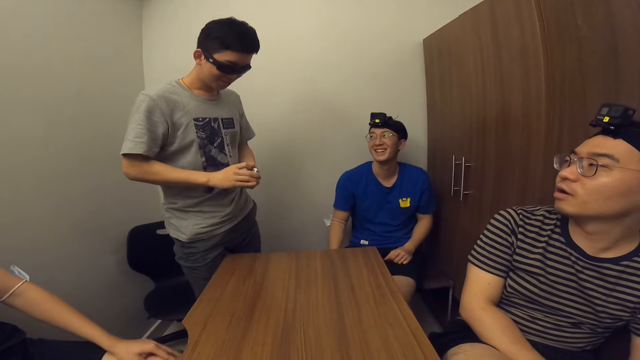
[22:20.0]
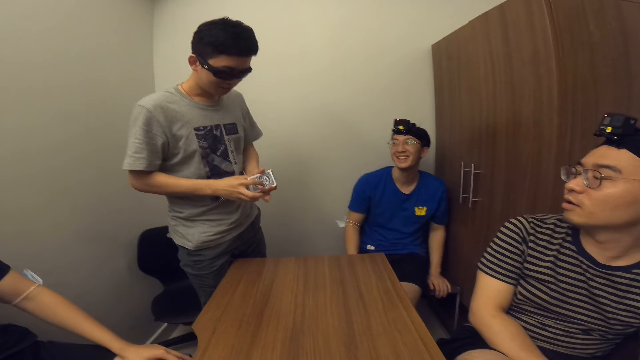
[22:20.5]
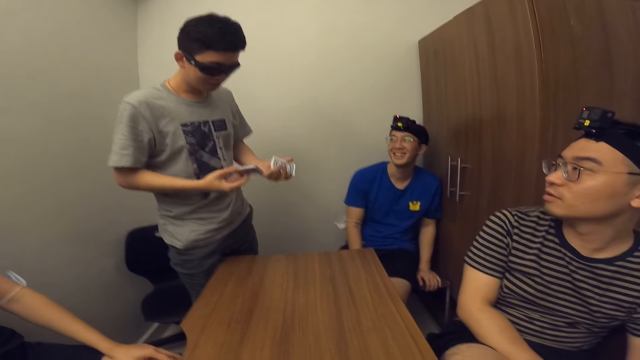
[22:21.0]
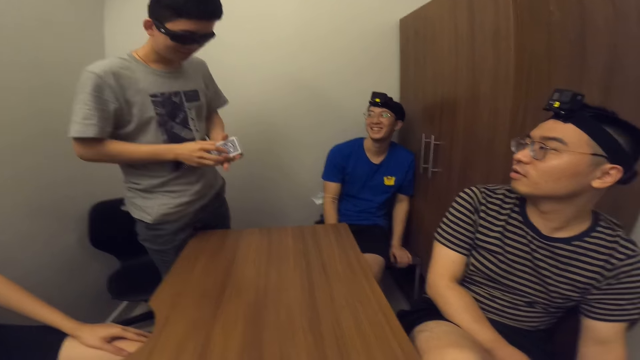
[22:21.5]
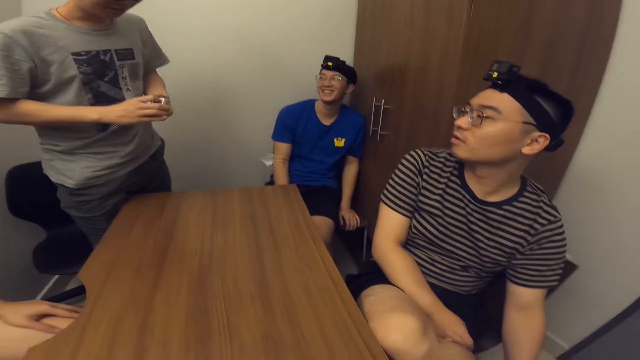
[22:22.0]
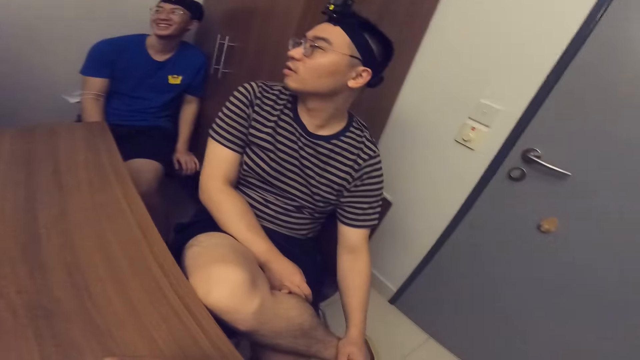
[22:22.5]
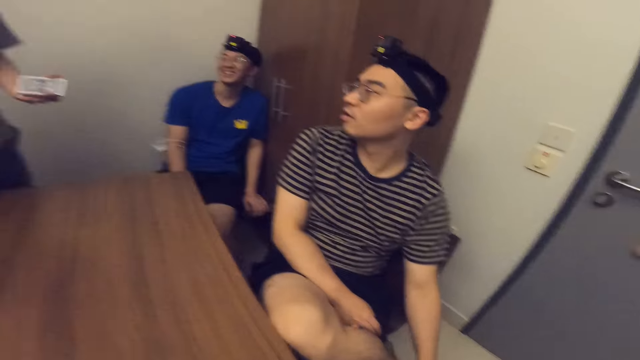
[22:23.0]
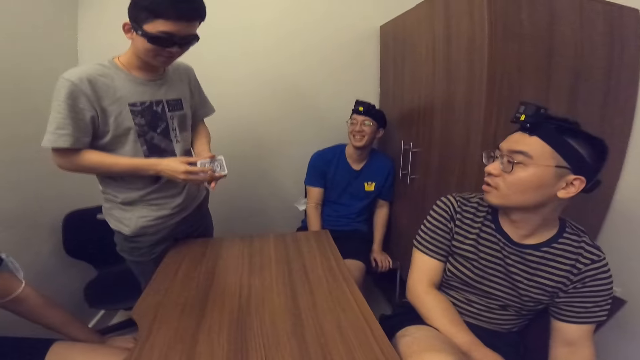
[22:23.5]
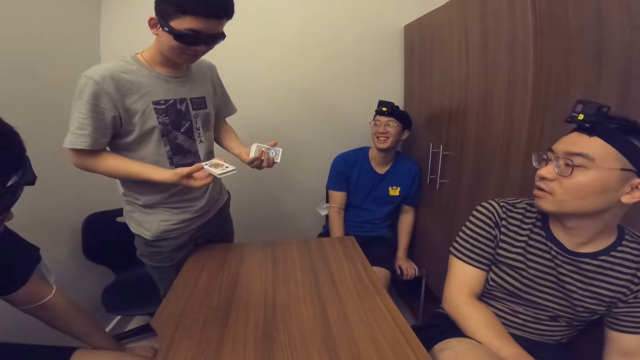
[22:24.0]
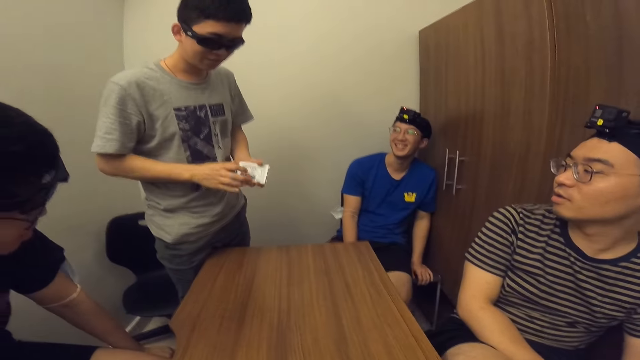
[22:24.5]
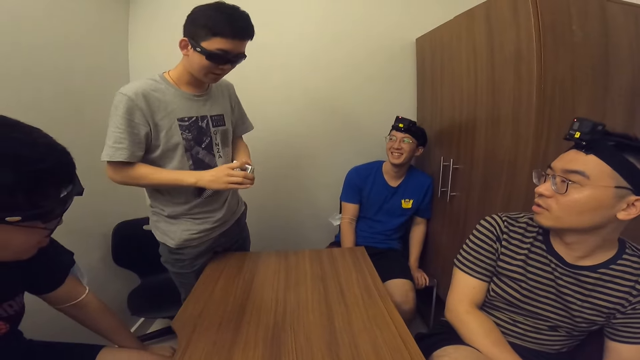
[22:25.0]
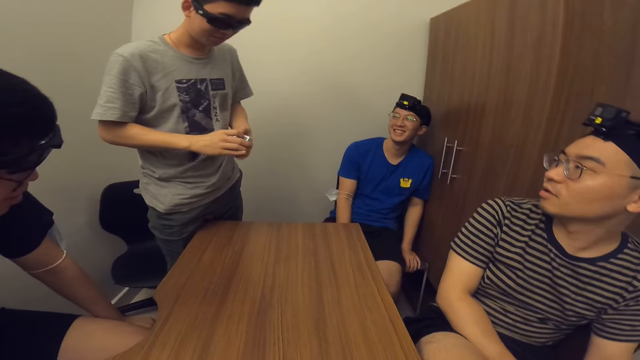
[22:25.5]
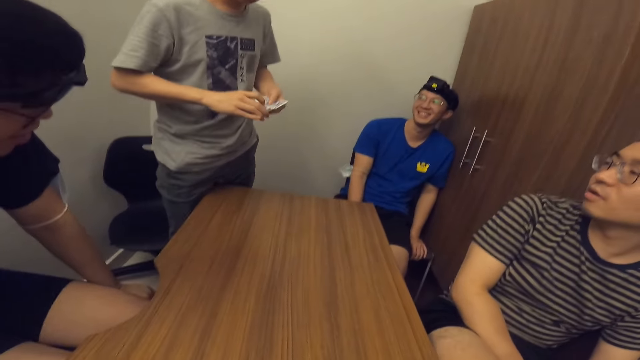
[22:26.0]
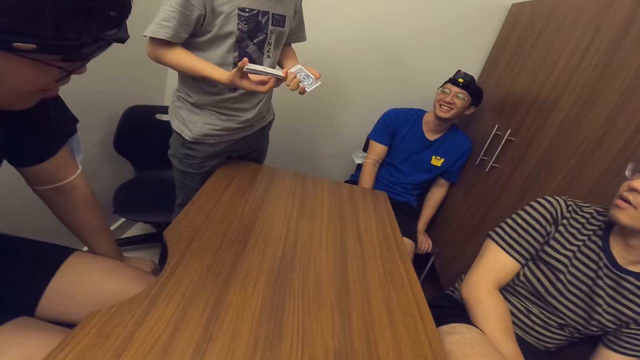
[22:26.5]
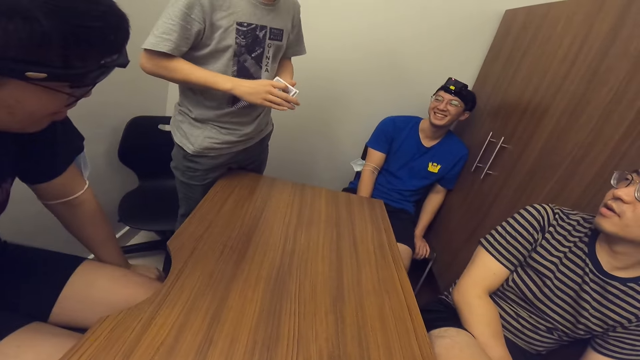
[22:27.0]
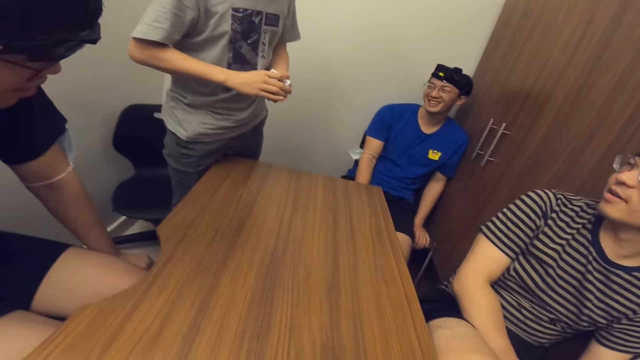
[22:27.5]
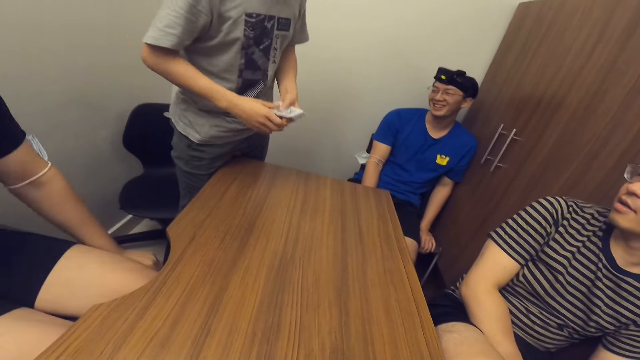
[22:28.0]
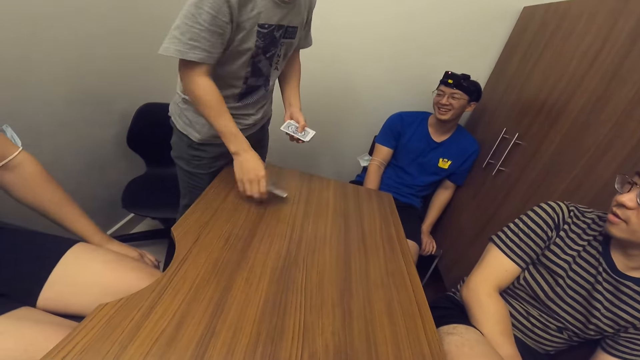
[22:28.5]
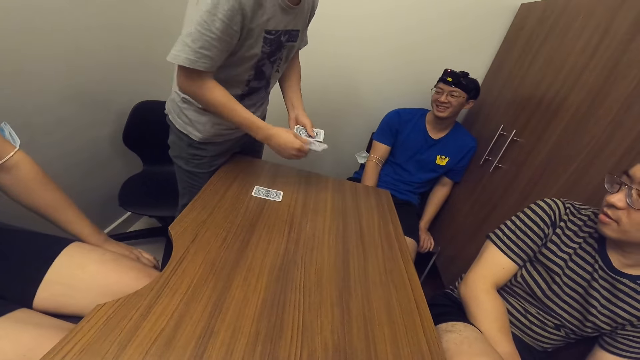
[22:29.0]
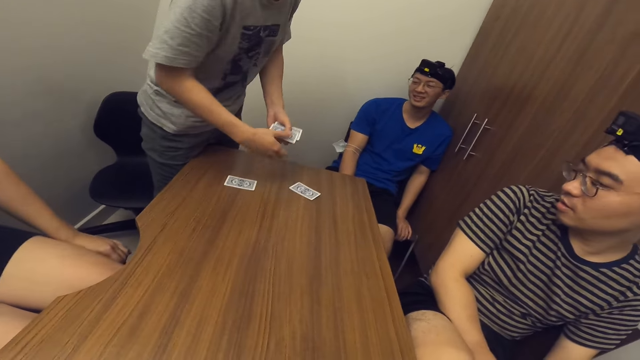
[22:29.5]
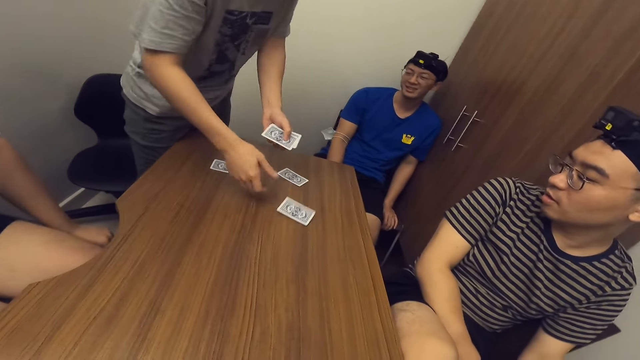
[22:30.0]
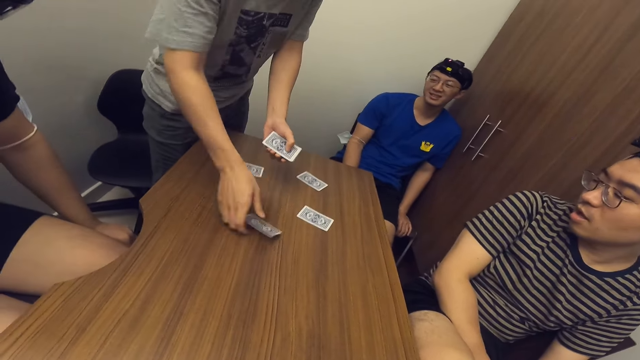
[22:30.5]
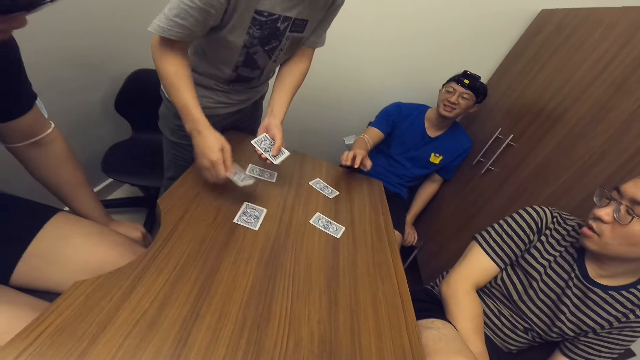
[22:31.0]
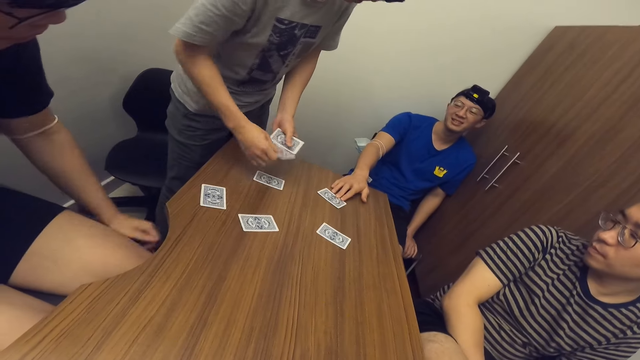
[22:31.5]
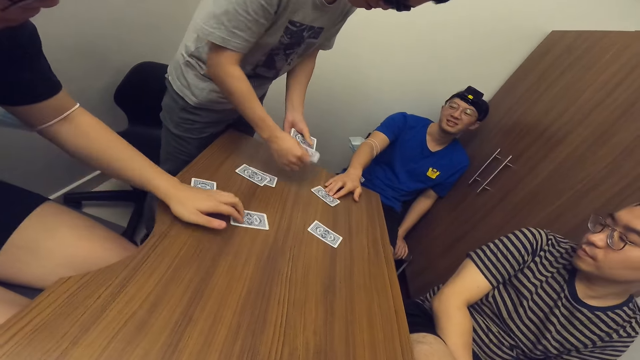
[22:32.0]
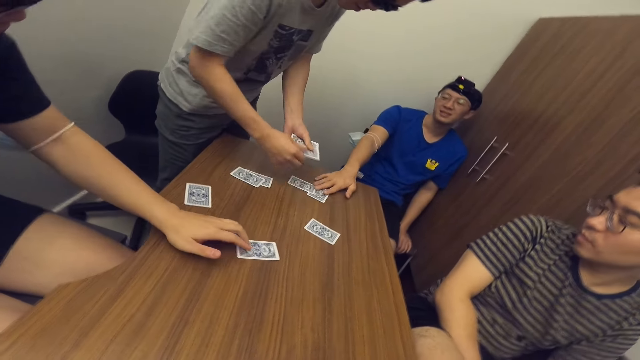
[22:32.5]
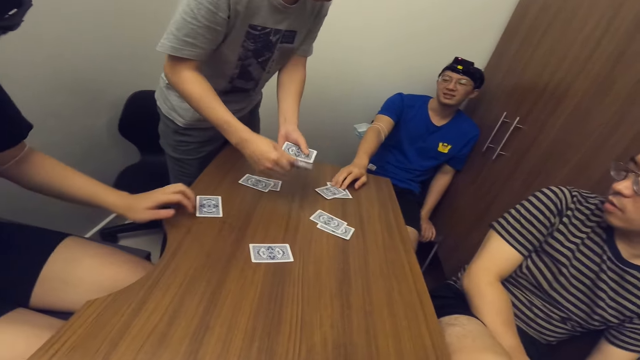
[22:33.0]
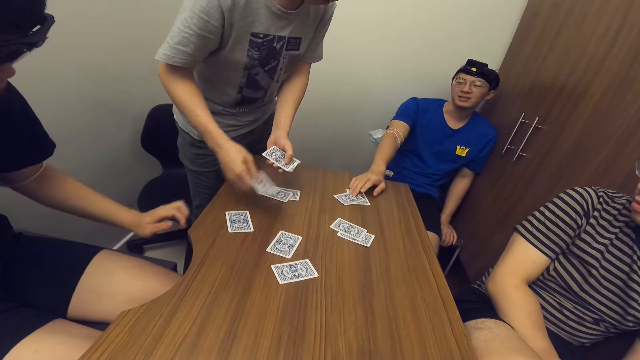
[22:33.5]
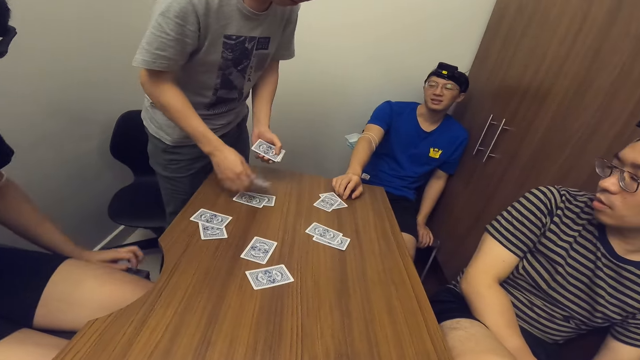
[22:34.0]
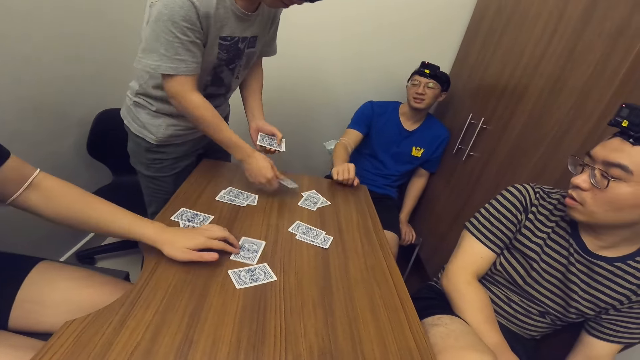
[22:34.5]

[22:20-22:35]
A man serves the cards on the table with his right hand. Another man places his right hand on a card on the table. A third man adjusts a card on the table with his left hand.

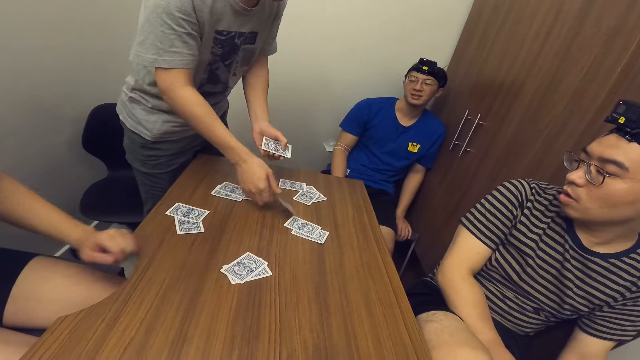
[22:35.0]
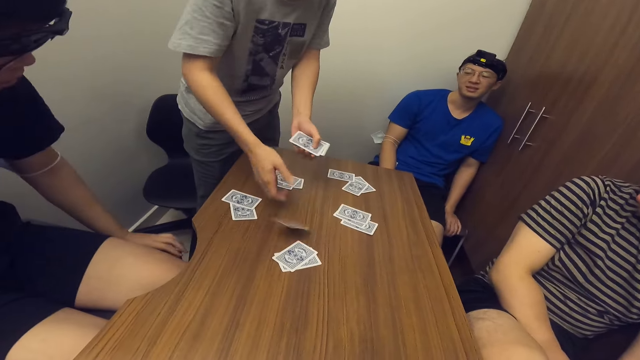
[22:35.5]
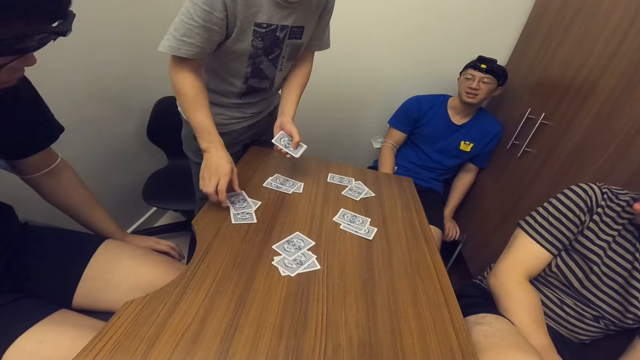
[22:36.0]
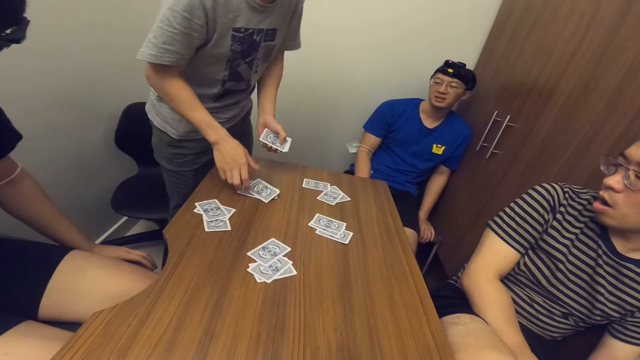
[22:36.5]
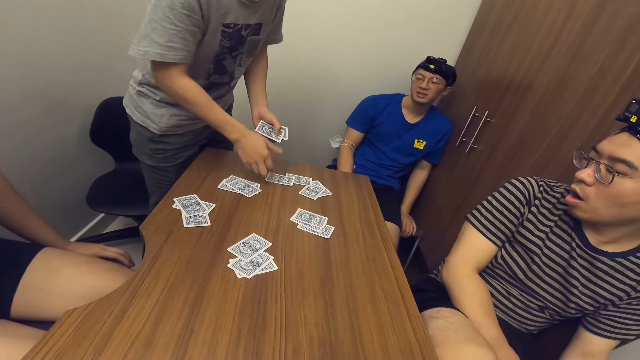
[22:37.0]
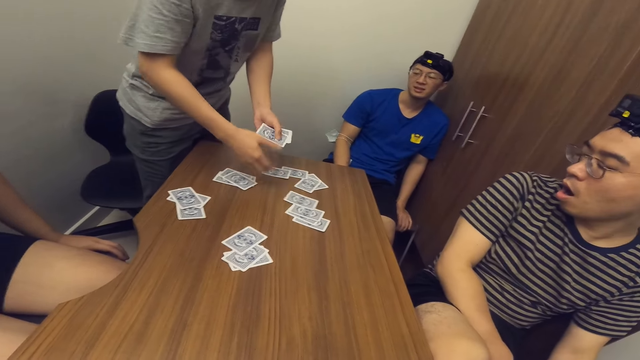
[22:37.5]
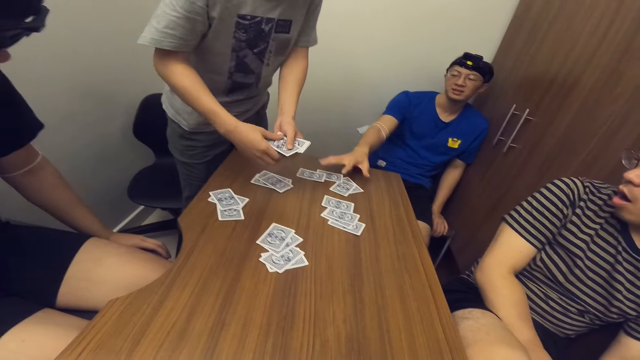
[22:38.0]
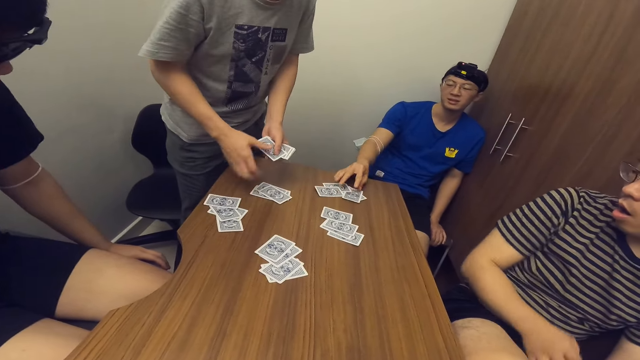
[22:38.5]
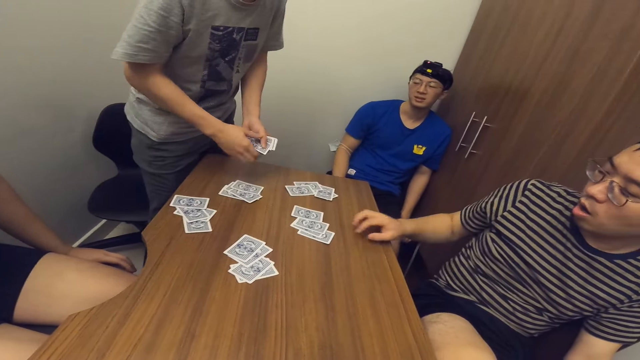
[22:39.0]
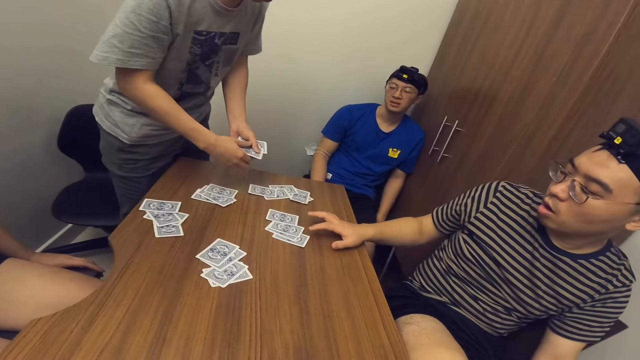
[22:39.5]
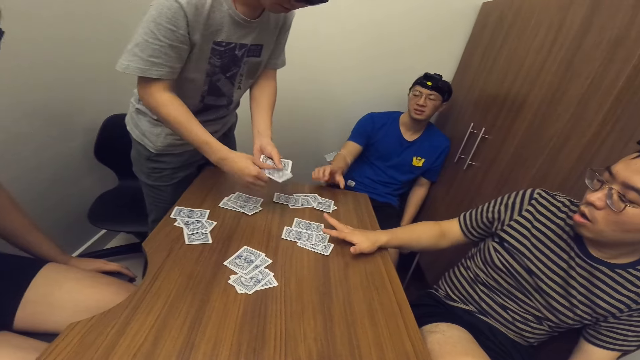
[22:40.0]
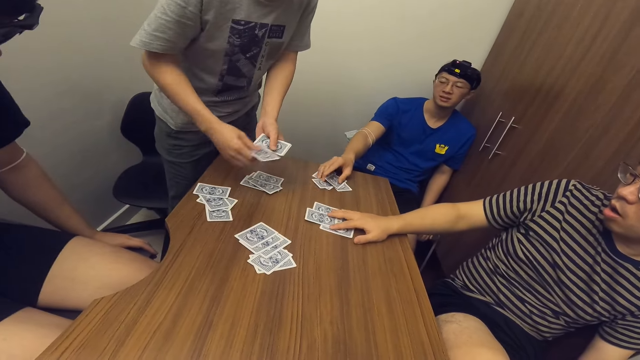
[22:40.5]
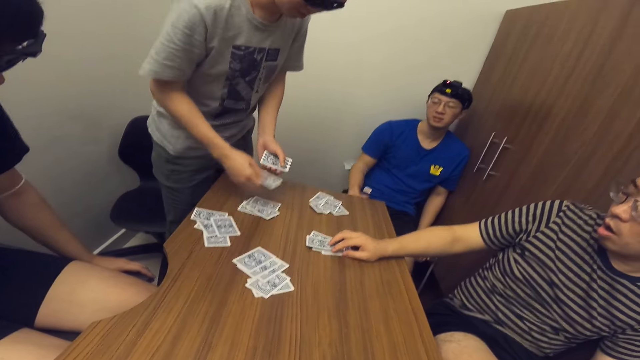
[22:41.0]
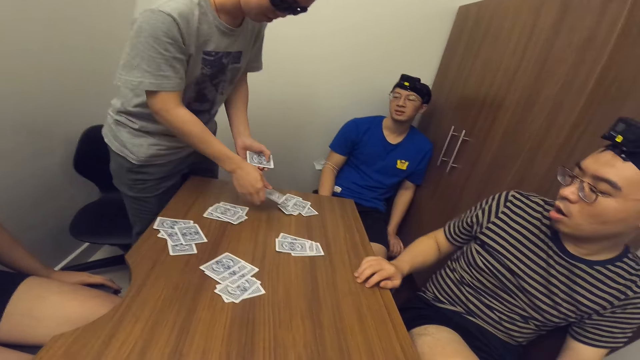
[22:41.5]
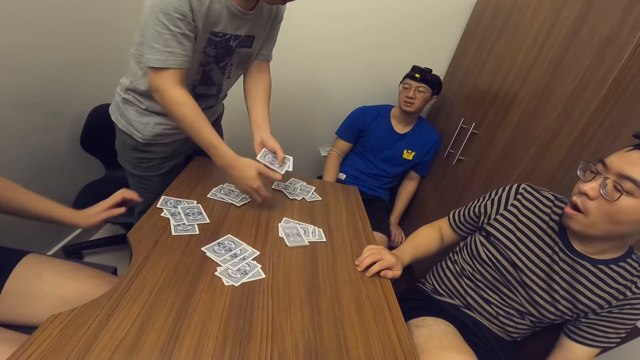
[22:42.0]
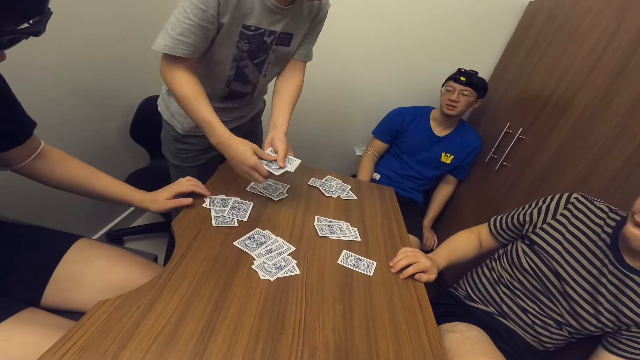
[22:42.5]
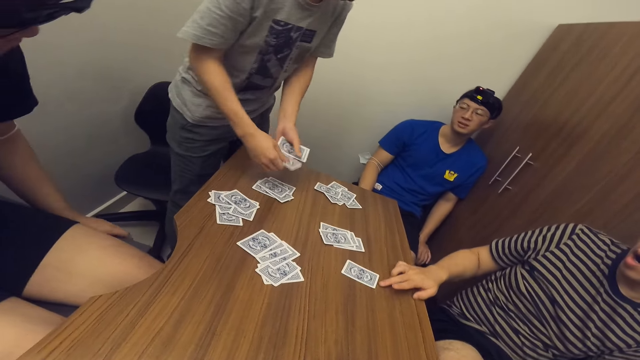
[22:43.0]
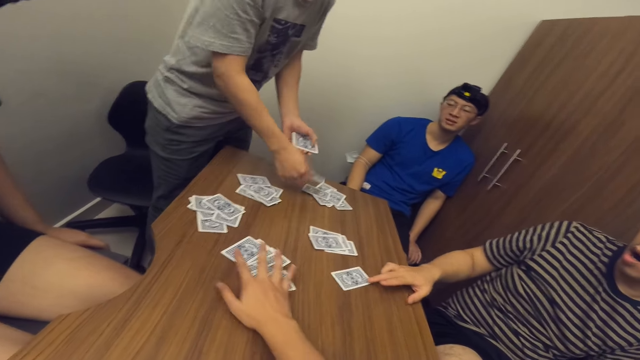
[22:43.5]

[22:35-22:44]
A man adjusts cards on the table with his right hand. Another man adjusts cards on the table with his right hand. A third man adjusts cards on the table with his left hand.
